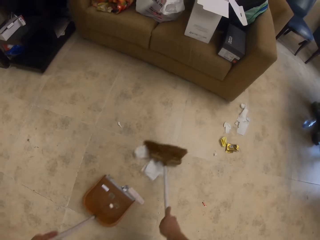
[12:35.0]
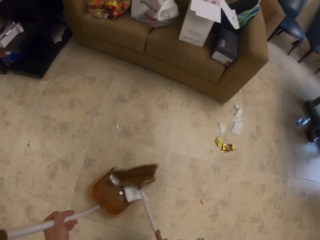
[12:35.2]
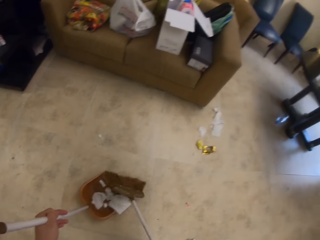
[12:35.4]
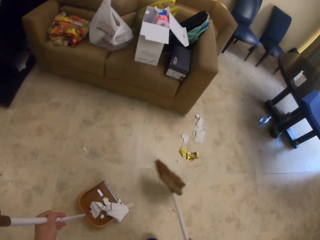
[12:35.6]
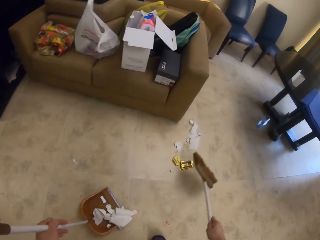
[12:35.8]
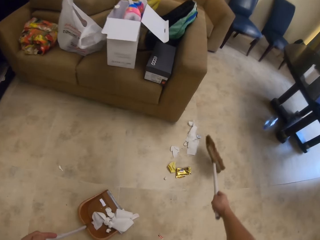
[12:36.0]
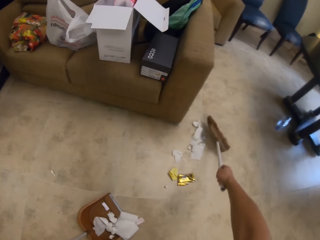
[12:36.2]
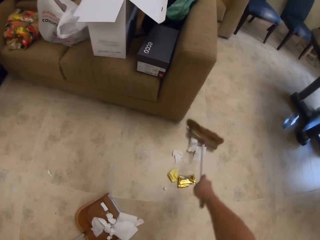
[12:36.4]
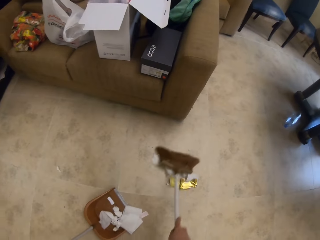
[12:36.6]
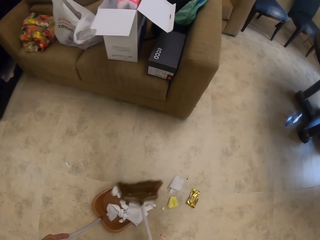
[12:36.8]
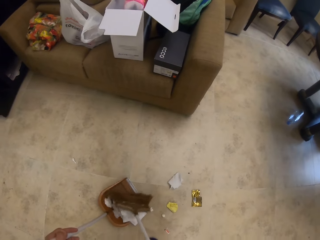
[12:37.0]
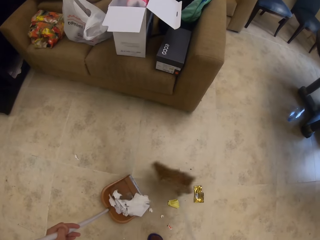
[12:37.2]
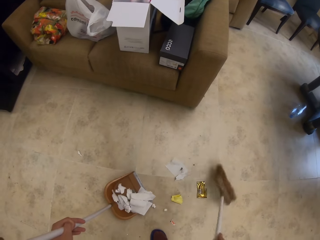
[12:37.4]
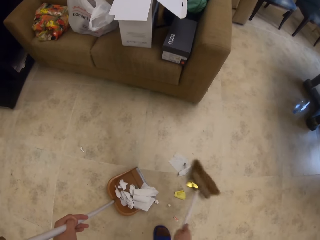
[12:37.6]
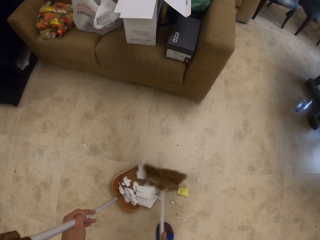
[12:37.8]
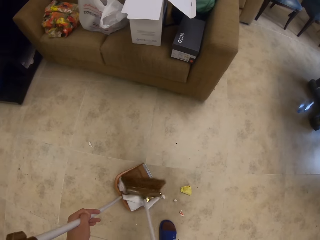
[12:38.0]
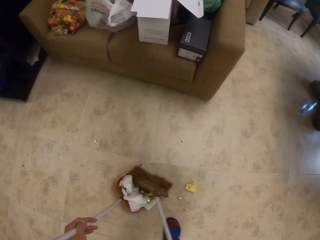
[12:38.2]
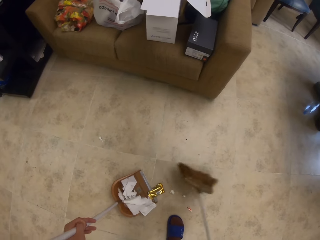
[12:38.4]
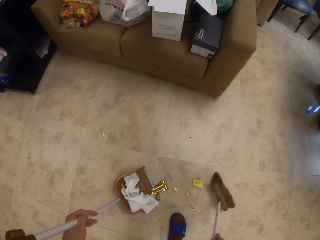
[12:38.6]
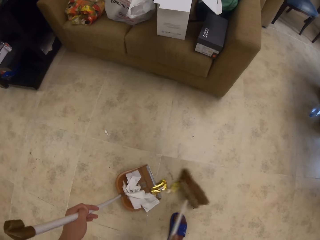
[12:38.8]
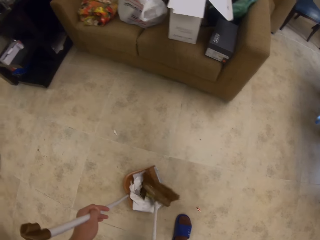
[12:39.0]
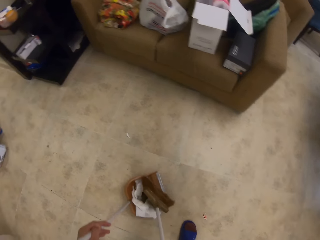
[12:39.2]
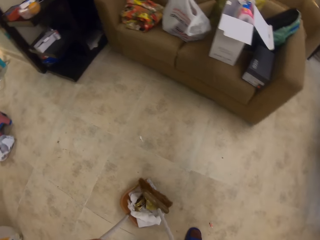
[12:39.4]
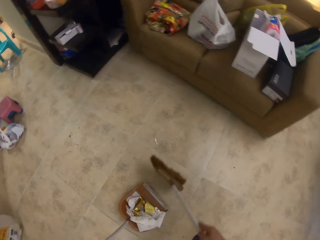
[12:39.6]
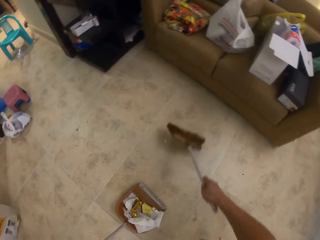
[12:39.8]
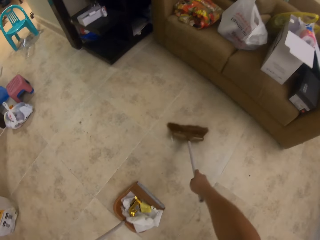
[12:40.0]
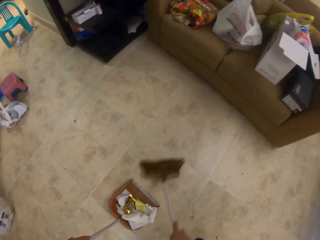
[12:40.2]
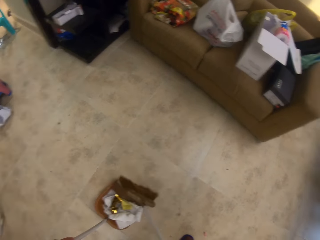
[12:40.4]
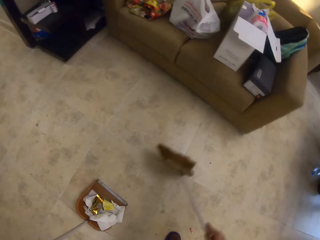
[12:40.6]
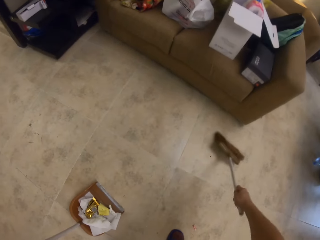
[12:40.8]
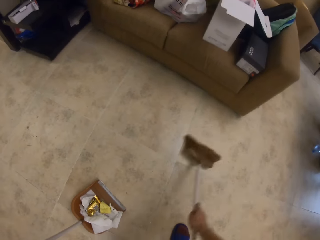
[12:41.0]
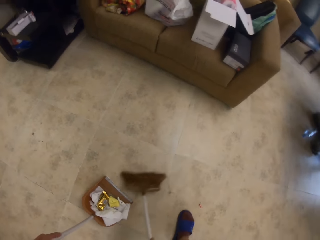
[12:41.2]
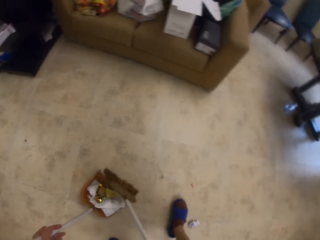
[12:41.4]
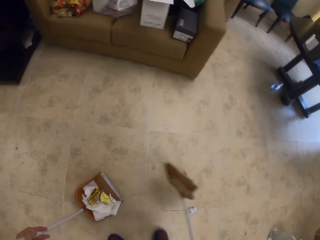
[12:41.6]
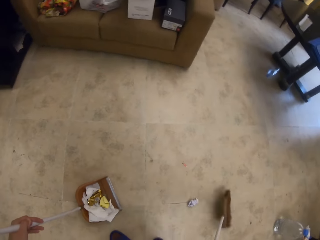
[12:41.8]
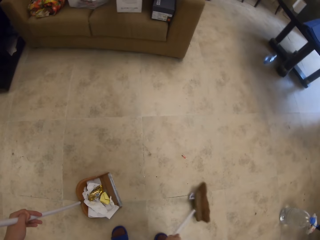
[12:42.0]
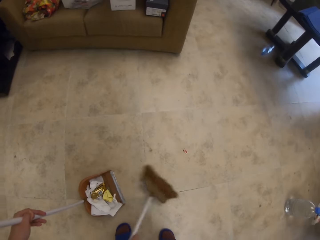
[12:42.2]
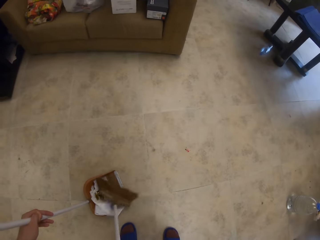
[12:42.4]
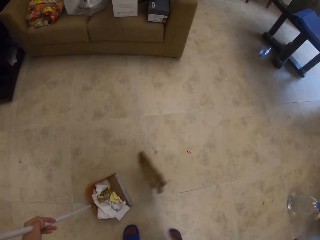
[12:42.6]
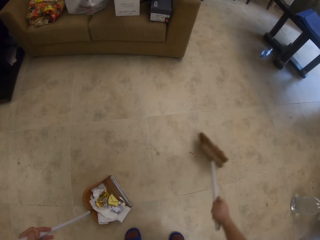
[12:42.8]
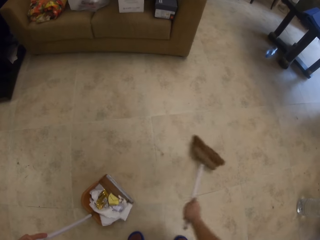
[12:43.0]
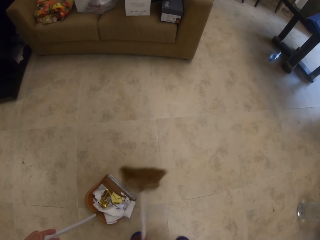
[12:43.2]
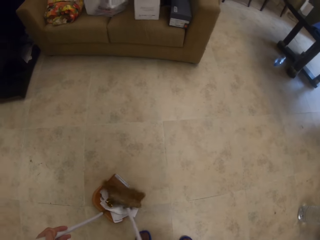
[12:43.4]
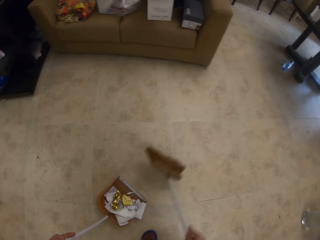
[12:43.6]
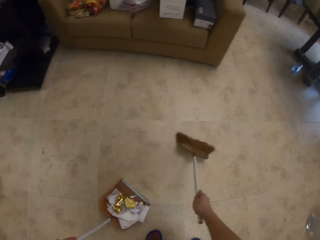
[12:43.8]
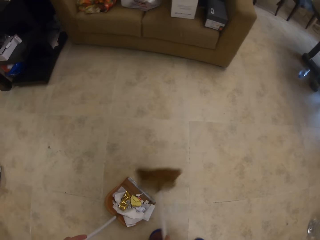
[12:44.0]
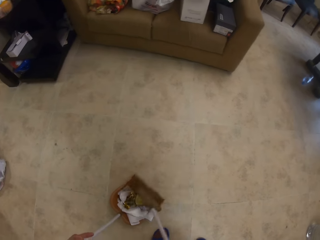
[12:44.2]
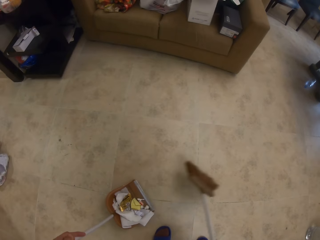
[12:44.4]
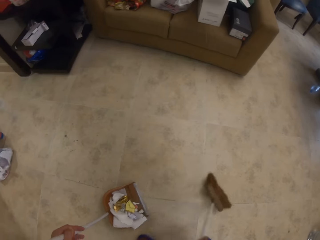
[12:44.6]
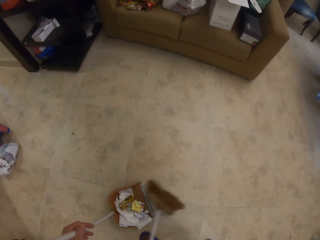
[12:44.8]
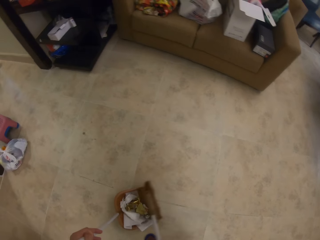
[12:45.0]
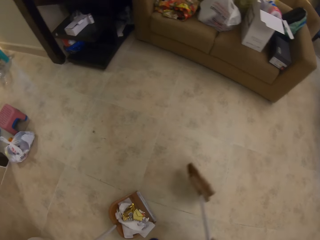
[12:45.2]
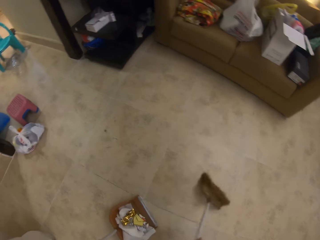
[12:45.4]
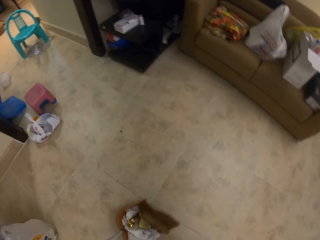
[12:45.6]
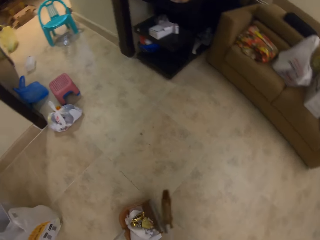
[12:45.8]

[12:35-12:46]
The camera wearer puts litter in the dust collector.

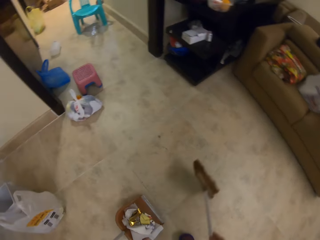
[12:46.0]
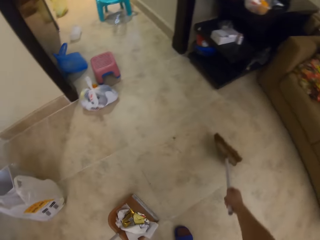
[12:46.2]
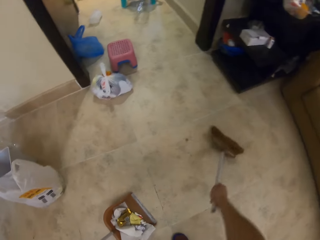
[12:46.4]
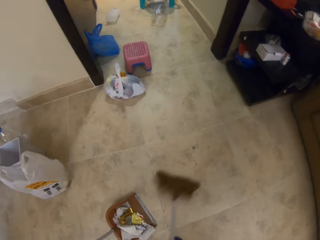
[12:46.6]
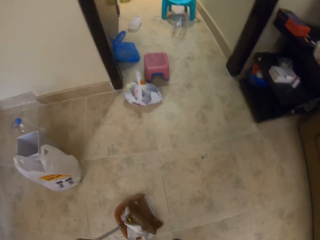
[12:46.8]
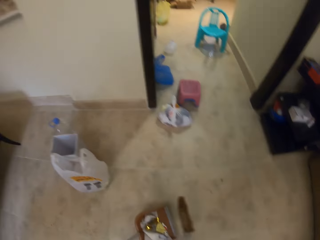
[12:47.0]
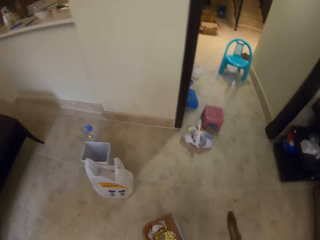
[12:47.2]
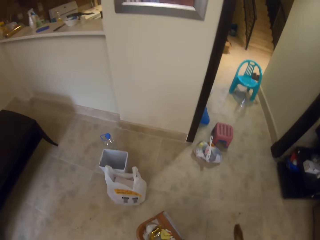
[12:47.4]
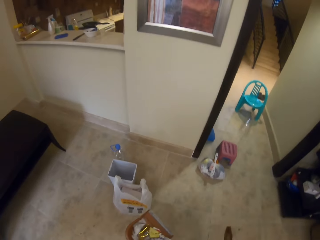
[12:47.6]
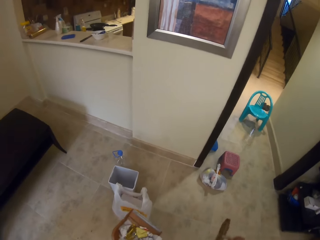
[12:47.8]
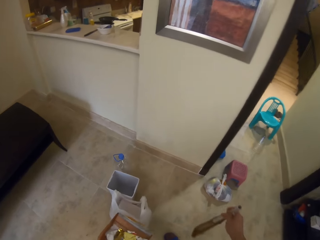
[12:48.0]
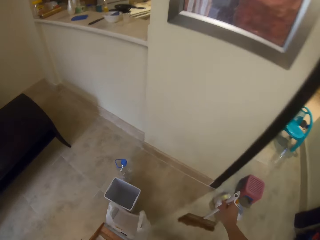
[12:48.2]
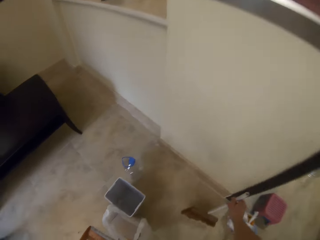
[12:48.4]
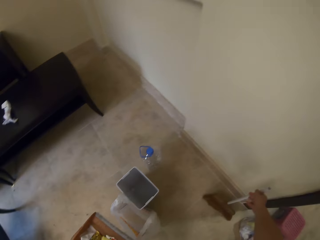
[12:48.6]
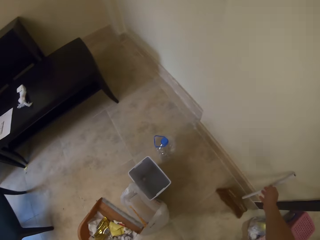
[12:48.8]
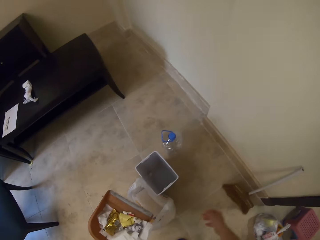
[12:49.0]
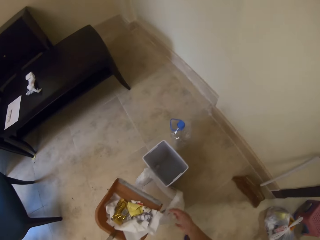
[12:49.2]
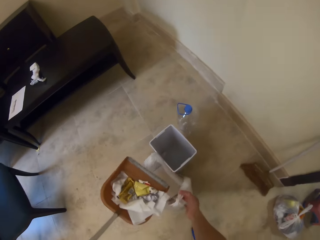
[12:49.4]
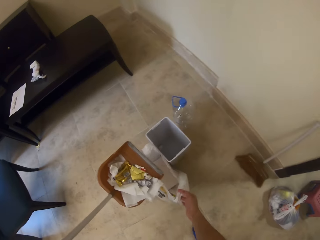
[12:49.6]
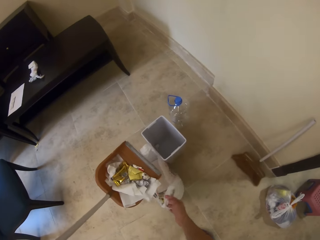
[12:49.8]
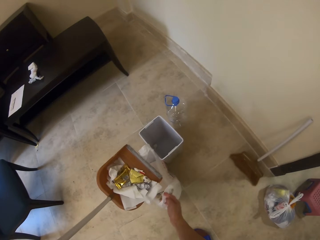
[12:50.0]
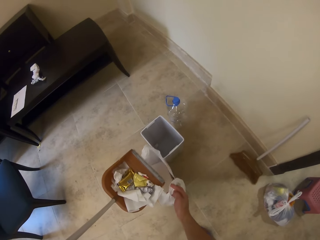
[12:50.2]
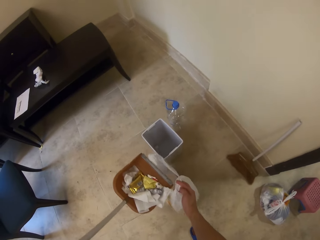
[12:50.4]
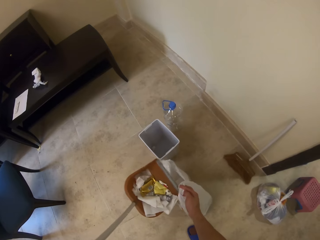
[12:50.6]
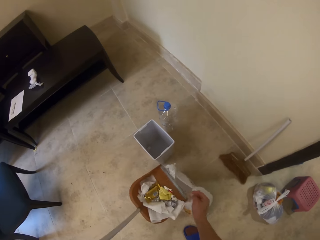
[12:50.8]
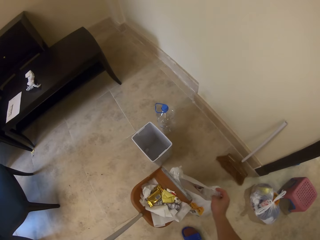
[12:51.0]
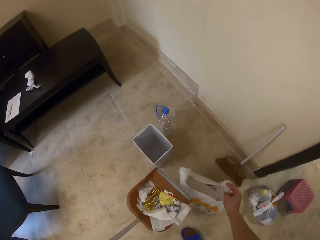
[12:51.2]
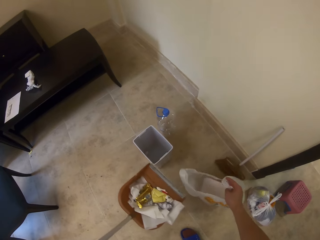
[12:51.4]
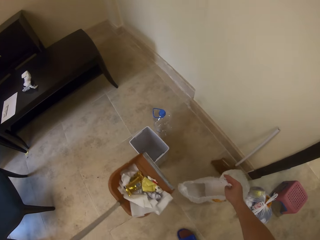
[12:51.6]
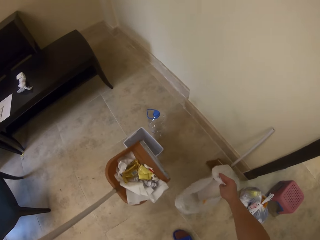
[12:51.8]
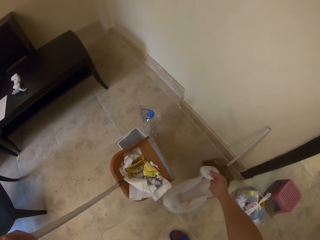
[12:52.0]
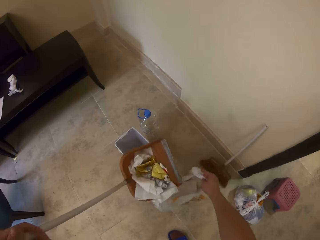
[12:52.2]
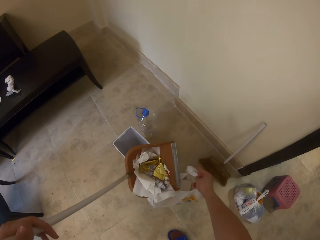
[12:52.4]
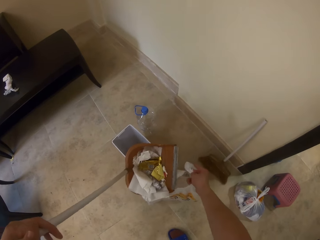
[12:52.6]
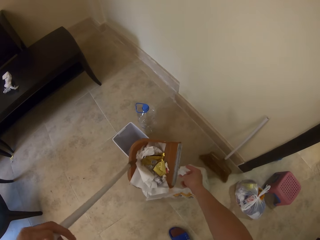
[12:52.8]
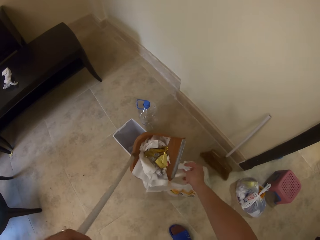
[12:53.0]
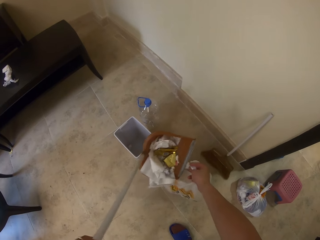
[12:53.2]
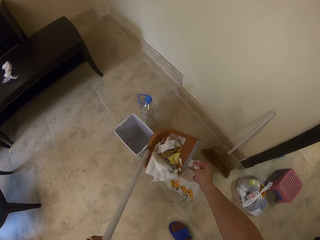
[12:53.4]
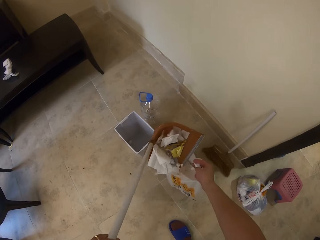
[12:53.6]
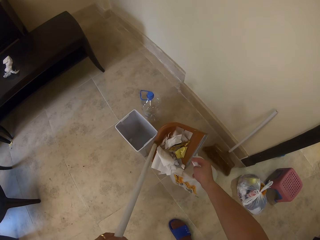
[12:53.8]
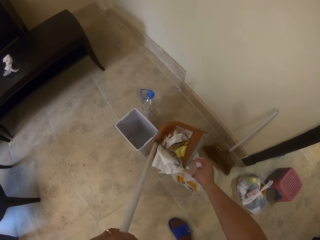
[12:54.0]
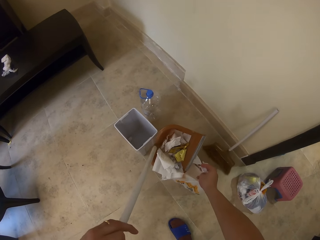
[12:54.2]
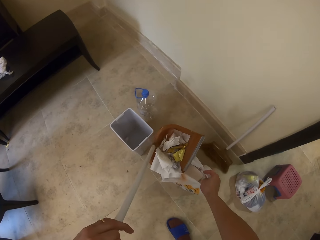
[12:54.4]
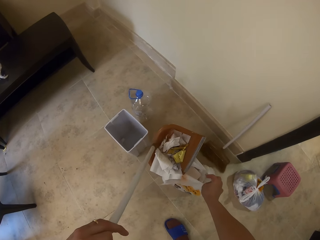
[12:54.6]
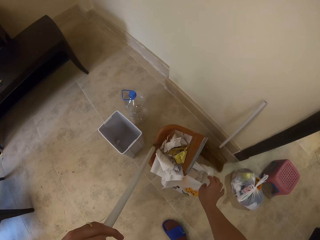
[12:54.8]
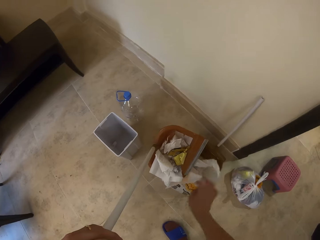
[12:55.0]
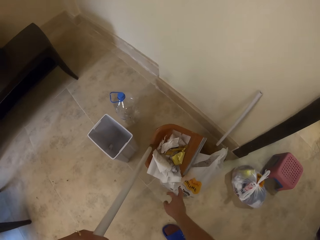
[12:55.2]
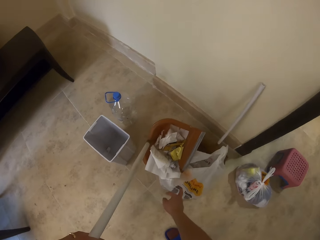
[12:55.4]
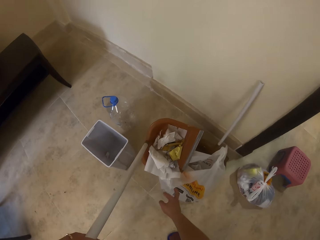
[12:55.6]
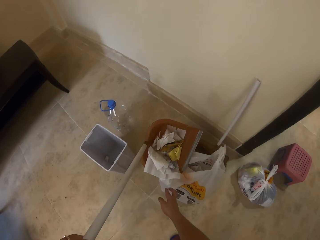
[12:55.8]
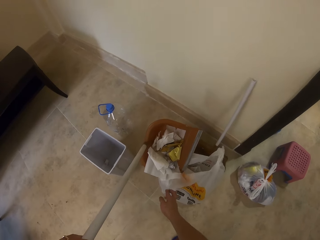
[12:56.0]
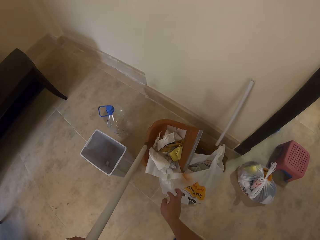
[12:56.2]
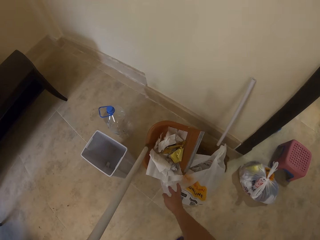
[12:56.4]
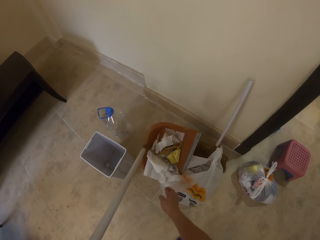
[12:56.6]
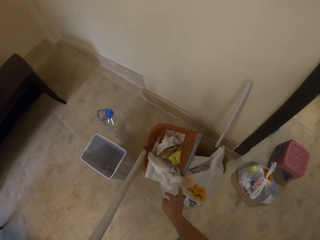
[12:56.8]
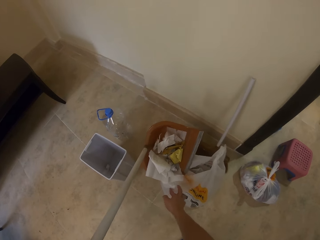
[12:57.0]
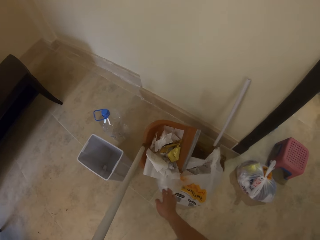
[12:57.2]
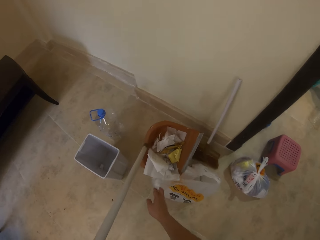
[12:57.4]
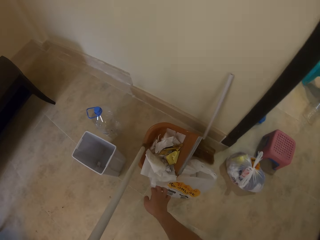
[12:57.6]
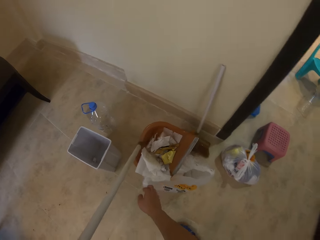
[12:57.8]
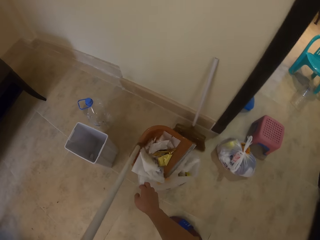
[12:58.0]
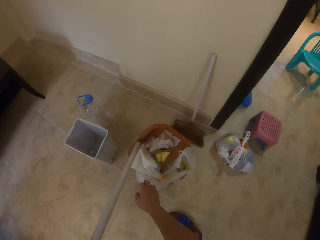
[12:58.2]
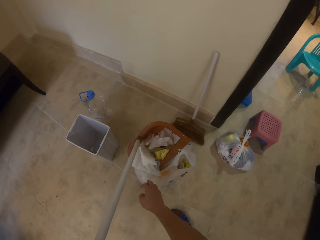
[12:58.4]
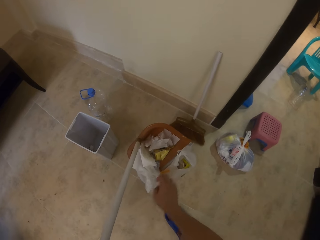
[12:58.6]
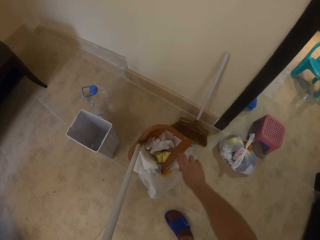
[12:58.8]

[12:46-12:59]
The camera wearer places the brush on the wall.
